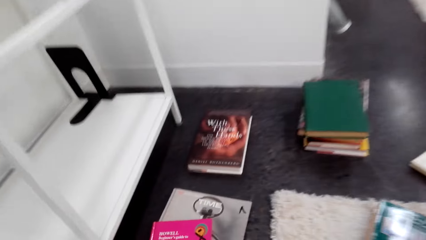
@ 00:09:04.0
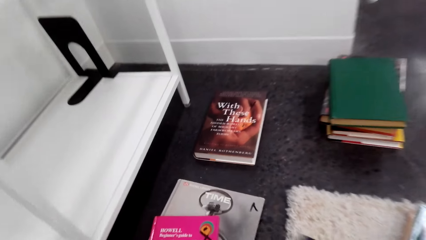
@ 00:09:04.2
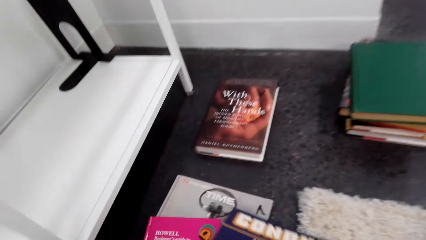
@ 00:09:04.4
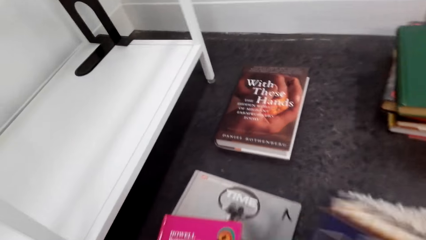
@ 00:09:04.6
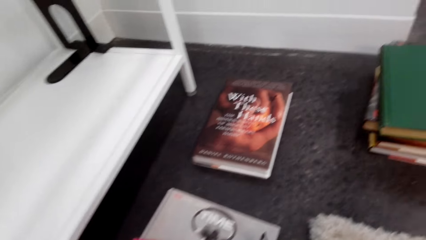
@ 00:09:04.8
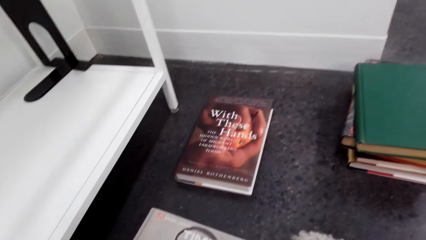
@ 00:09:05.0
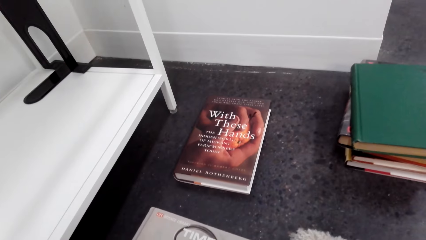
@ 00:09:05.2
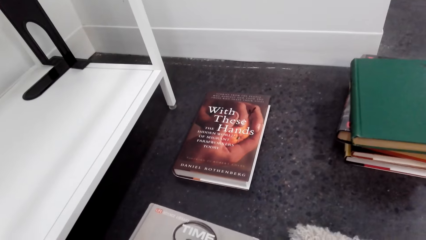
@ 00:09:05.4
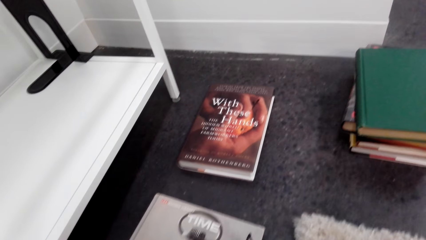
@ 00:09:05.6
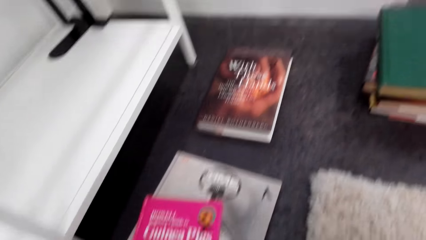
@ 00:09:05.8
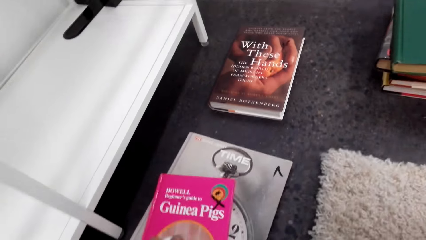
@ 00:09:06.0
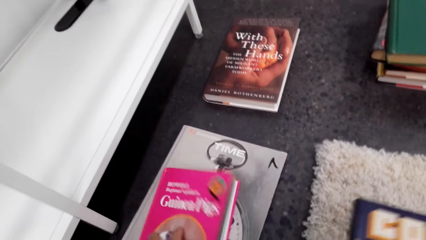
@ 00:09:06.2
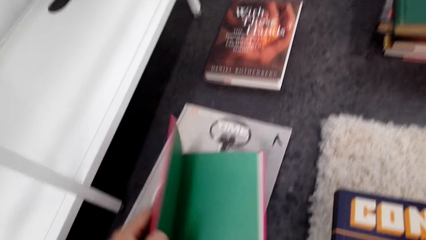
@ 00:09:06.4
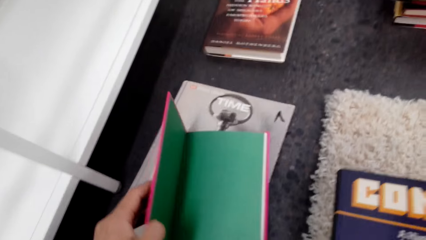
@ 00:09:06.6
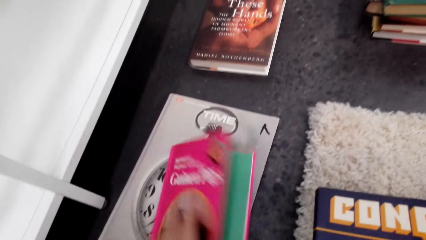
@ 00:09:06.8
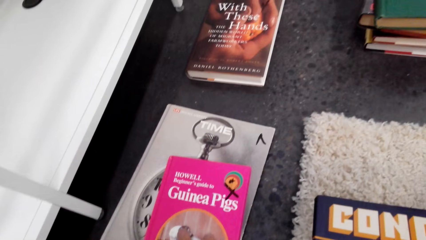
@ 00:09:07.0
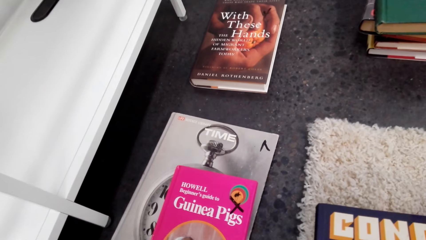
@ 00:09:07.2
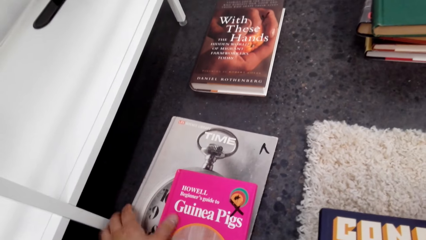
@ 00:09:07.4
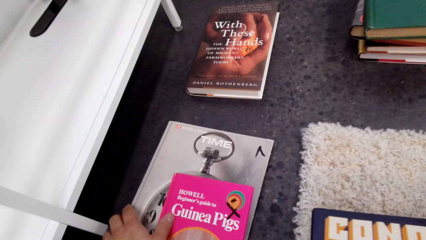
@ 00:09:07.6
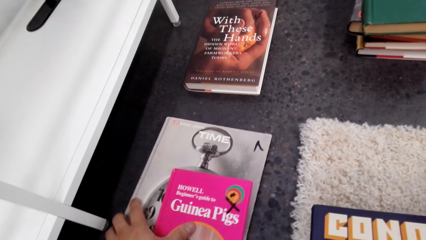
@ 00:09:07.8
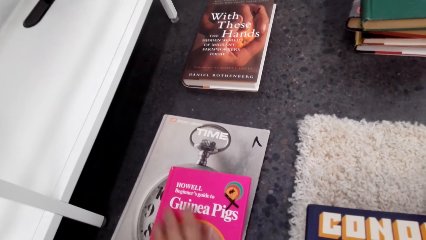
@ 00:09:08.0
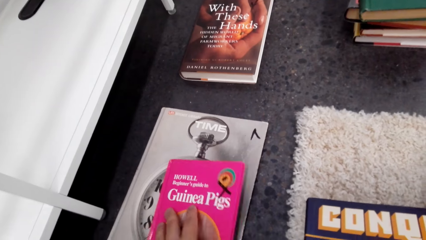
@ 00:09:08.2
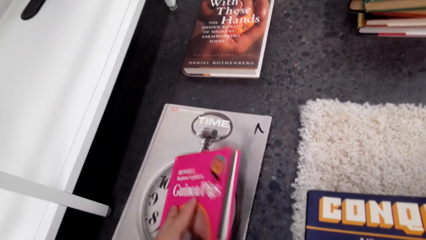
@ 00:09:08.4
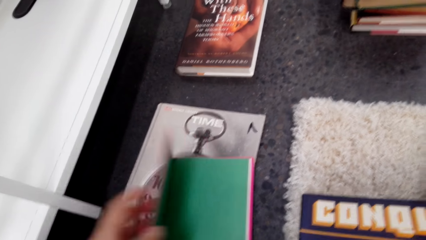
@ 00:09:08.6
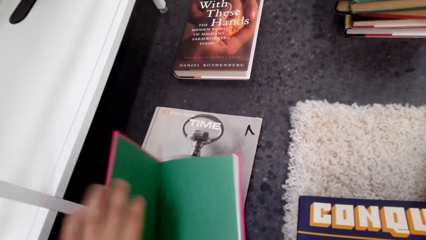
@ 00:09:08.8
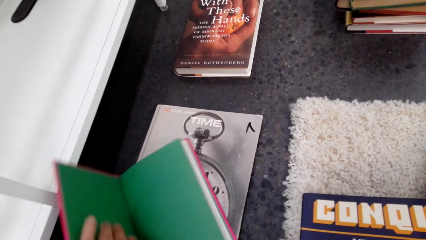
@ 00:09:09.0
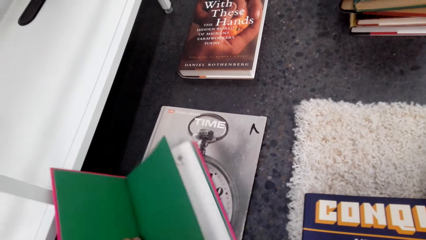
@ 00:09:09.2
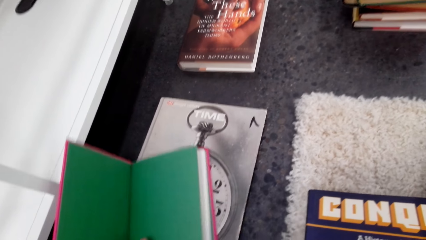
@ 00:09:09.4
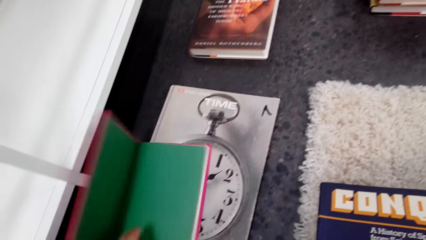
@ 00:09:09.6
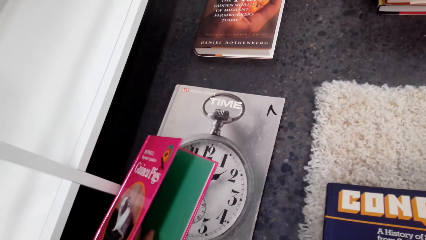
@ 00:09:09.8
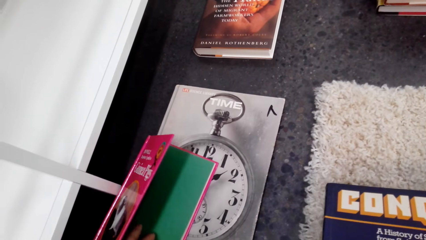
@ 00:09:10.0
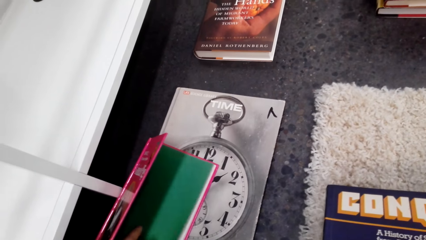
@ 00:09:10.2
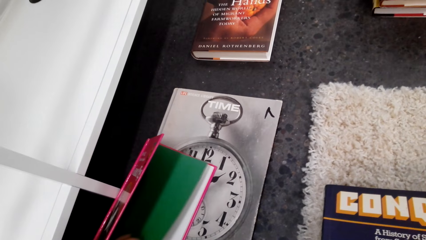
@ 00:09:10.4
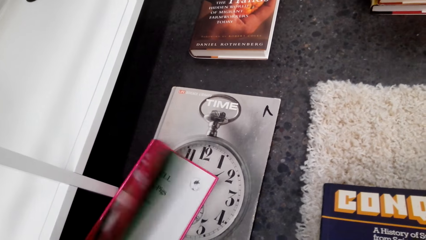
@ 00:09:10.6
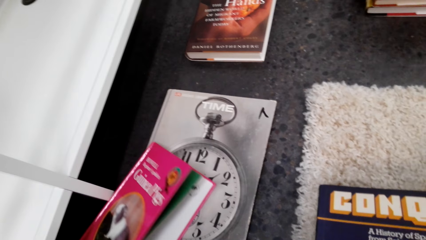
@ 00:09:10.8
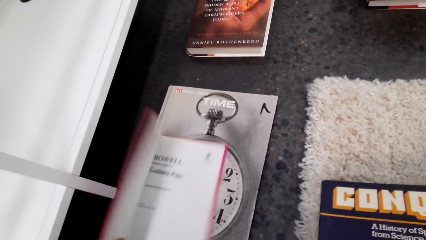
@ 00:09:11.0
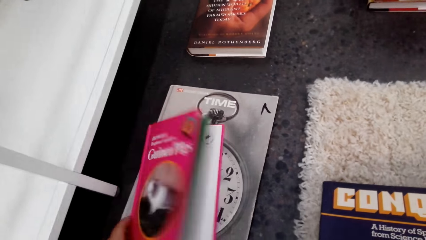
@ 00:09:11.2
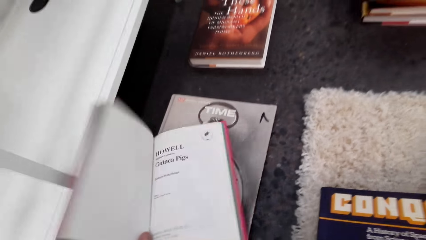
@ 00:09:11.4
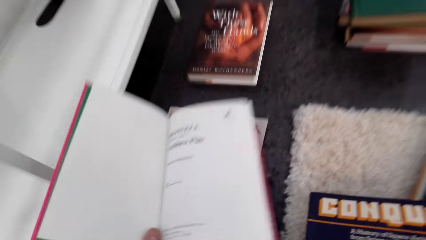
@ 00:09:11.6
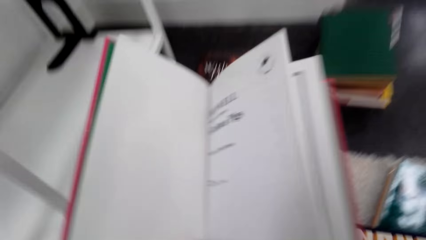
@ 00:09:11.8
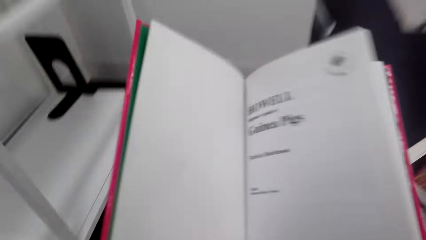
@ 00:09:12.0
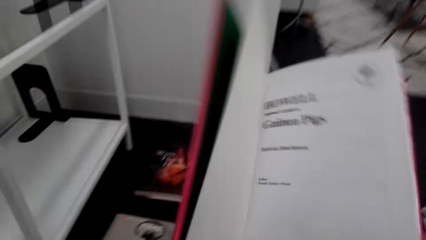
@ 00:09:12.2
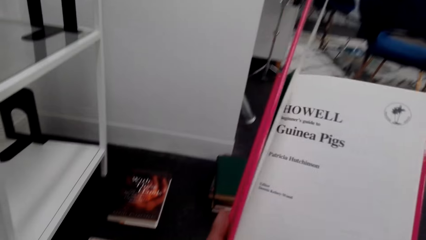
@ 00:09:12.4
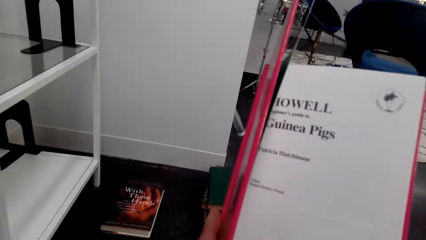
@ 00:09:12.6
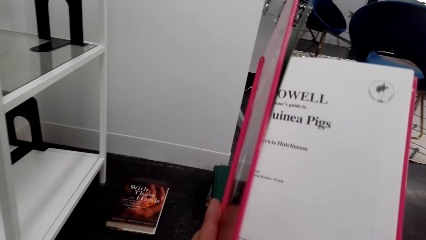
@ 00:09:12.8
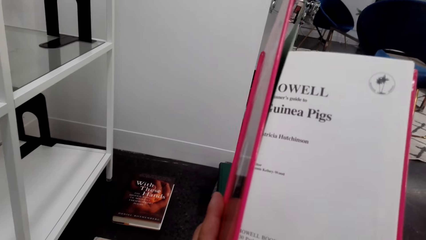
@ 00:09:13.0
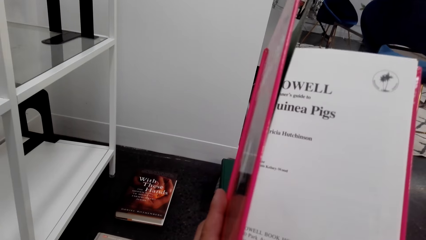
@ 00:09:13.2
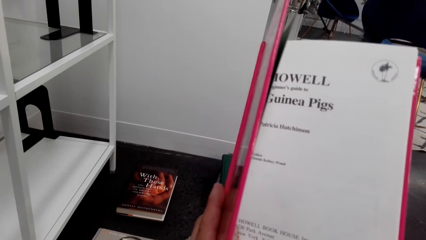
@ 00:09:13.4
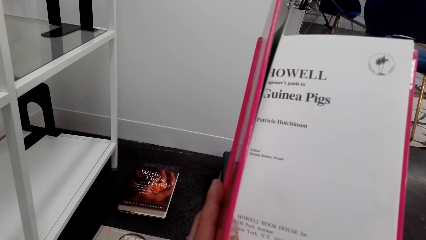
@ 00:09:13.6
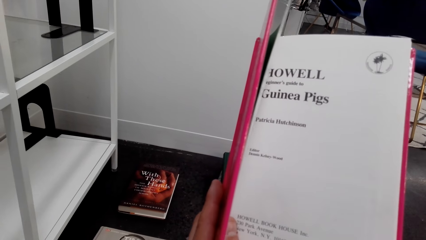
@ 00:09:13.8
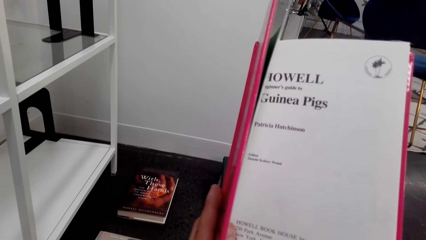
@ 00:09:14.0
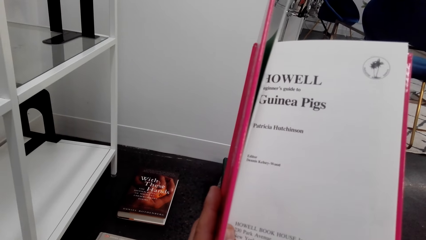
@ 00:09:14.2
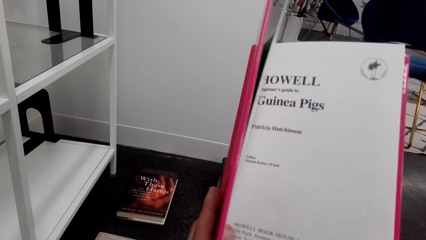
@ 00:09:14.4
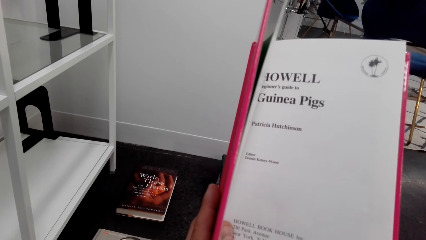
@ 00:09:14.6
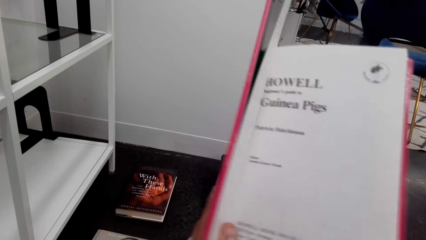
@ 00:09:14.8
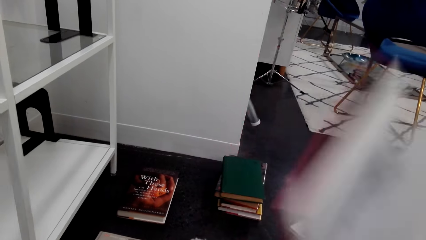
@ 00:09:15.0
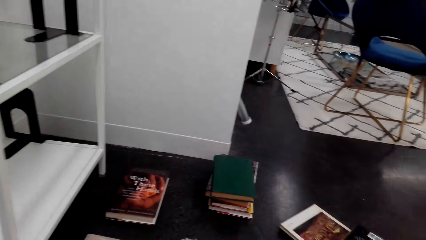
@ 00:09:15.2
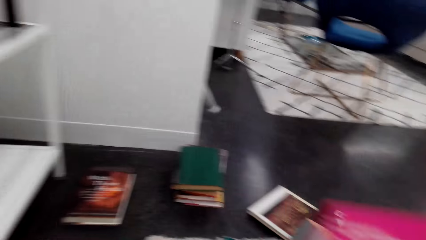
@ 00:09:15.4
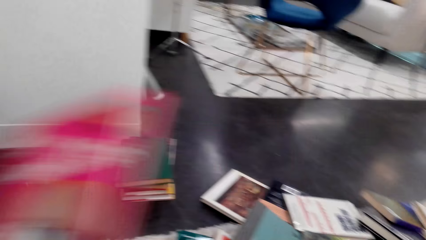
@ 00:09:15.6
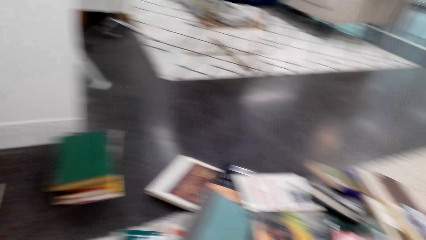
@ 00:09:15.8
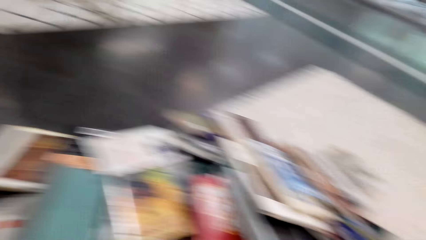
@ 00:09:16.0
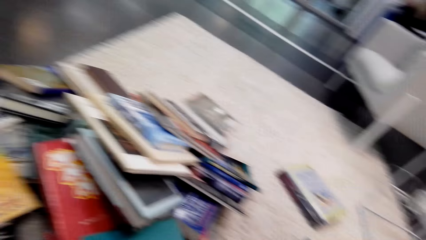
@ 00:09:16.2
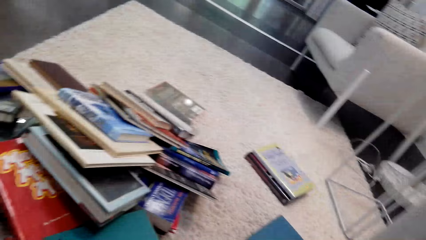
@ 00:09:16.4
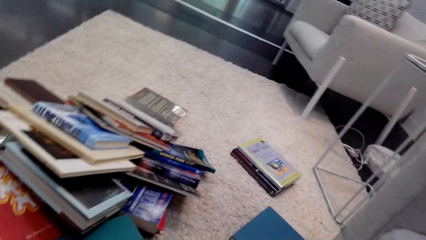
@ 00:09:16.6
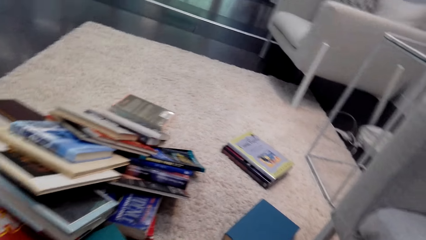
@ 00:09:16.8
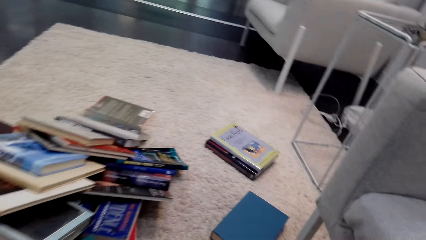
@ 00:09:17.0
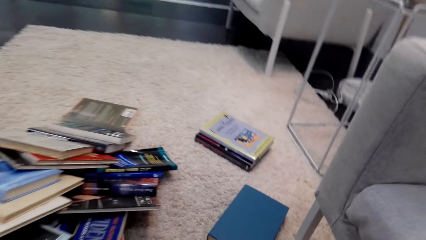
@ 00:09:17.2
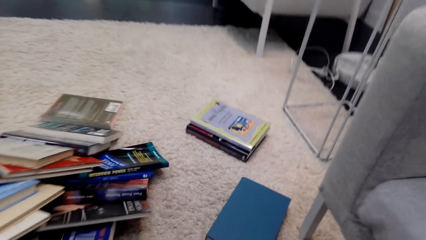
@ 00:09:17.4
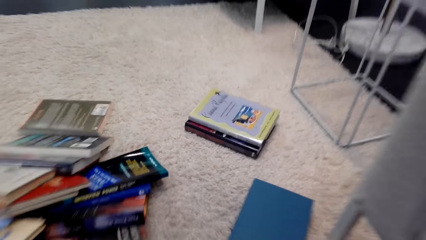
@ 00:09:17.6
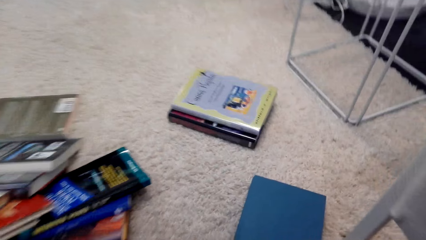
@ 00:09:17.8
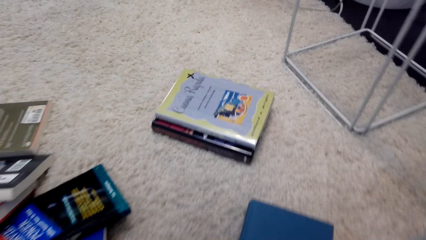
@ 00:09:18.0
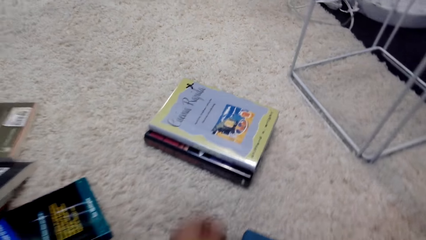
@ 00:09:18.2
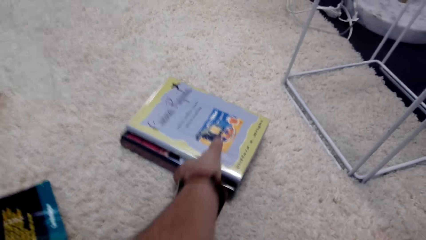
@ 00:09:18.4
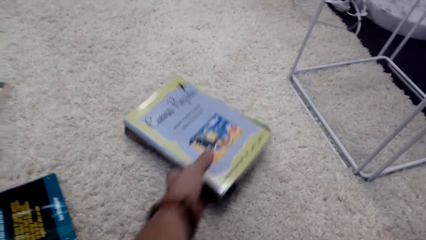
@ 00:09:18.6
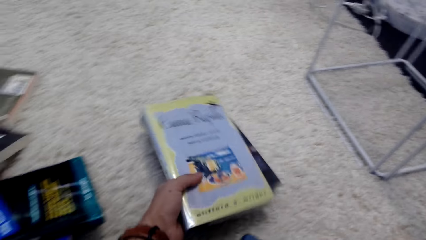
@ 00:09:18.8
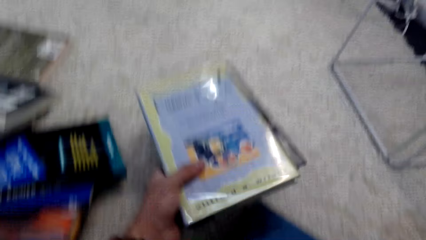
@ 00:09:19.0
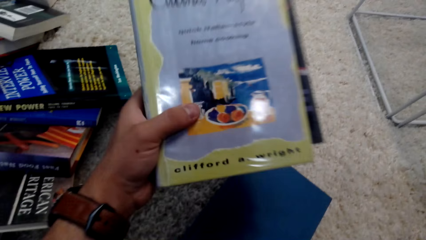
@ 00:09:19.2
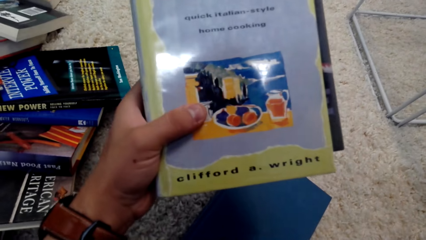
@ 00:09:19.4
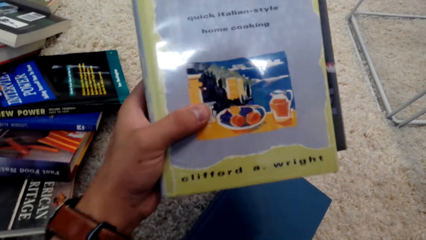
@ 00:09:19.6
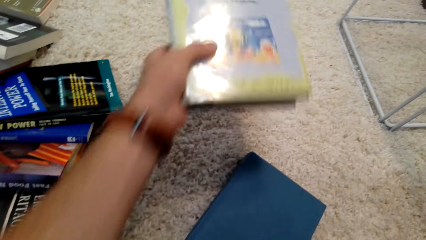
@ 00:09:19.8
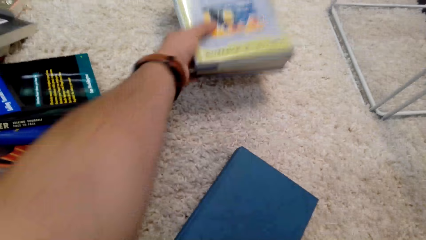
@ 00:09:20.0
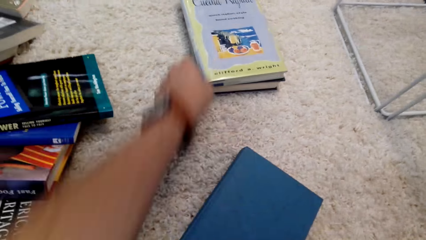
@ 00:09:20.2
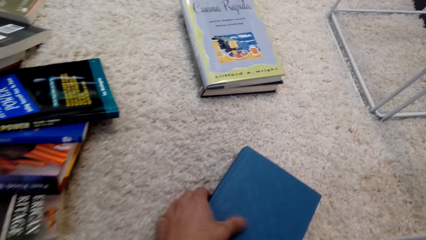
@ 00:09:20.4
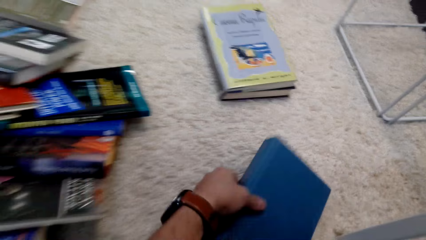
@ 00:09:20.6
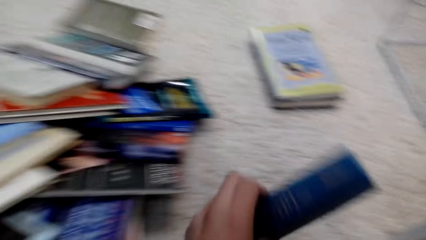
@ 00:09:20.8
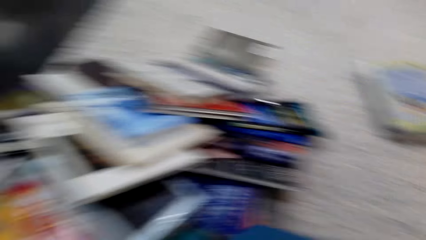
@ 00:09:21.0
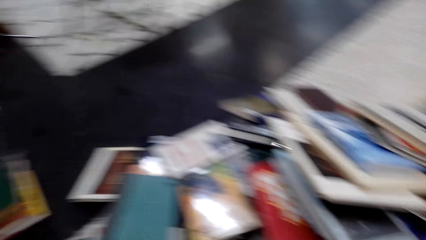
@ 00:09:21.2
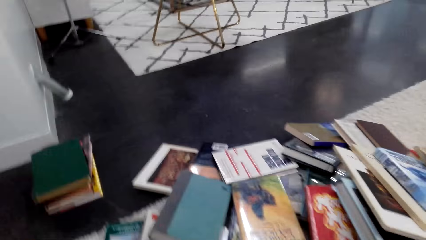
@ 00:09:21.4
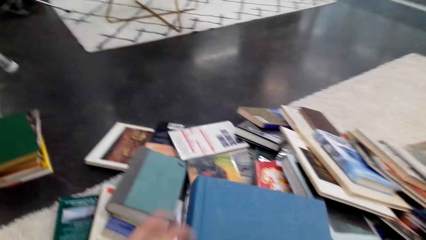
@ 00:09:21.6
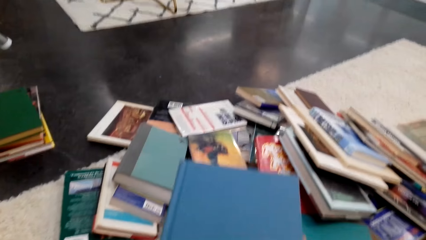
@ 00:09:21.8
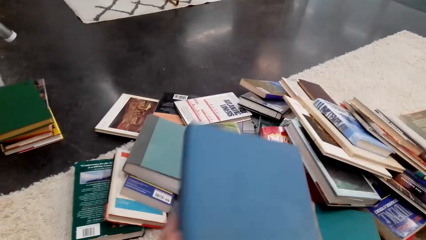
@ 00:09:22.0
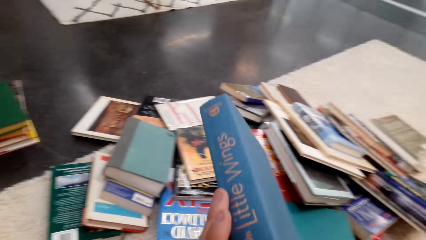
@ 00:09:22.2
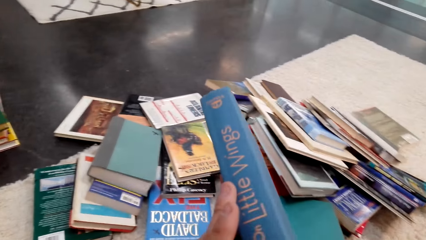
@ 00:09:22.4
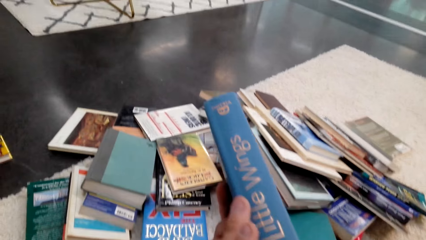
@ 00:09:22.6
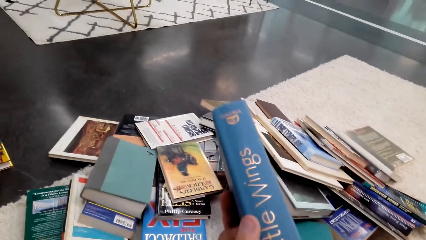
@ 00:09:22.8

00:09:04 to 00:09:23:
The camera wearer puts the novel books on the floor. They open a book. They open the novel book. They pick up a book. They take the book on the floor. They drop the books on the floor. They pick up a book.
